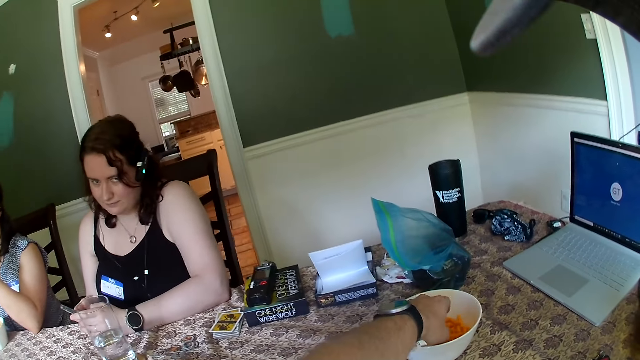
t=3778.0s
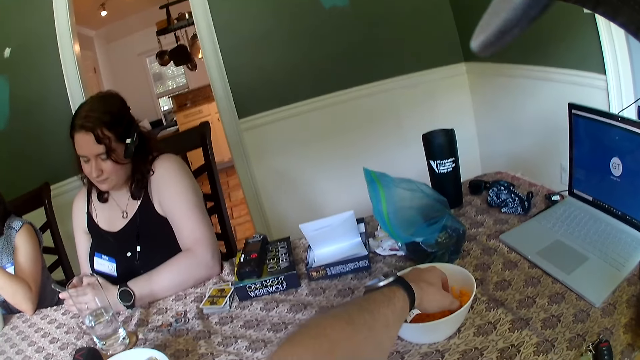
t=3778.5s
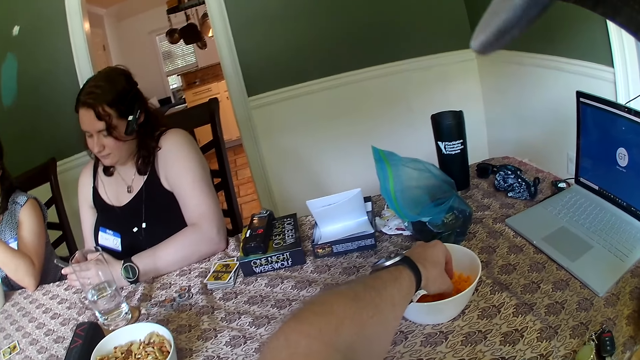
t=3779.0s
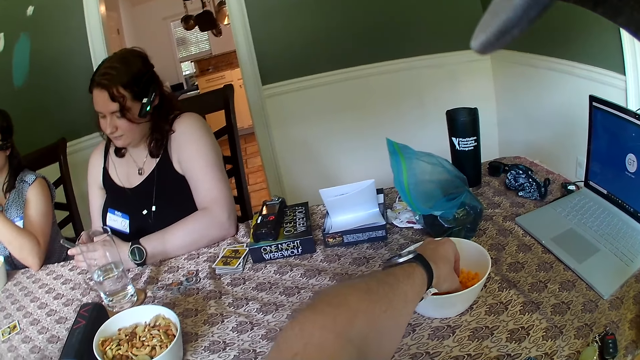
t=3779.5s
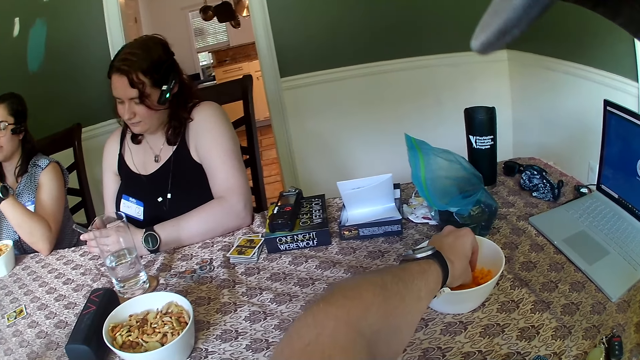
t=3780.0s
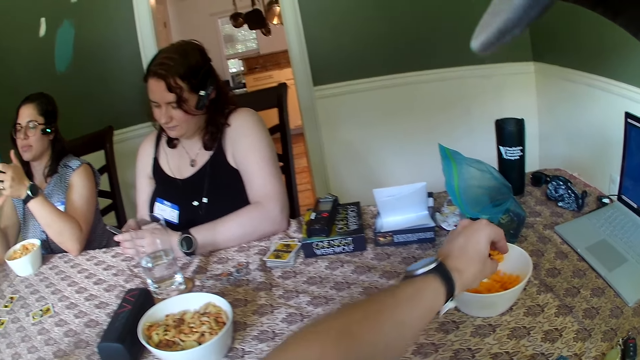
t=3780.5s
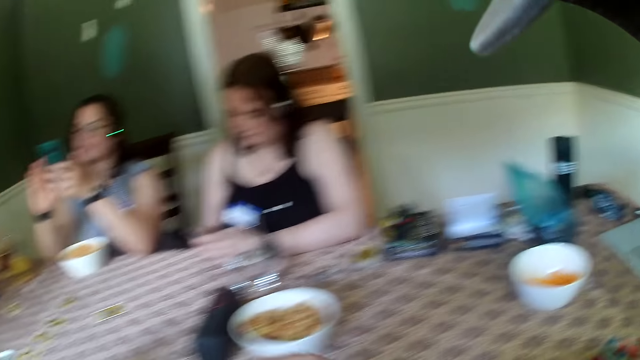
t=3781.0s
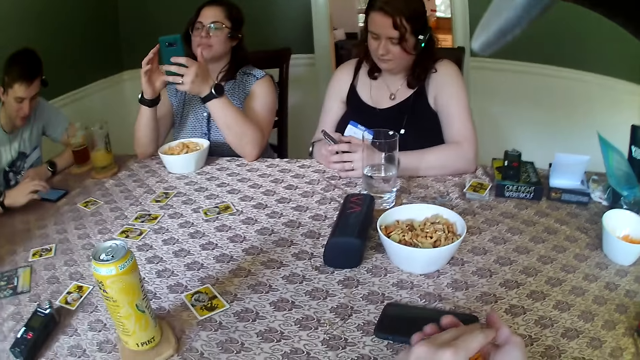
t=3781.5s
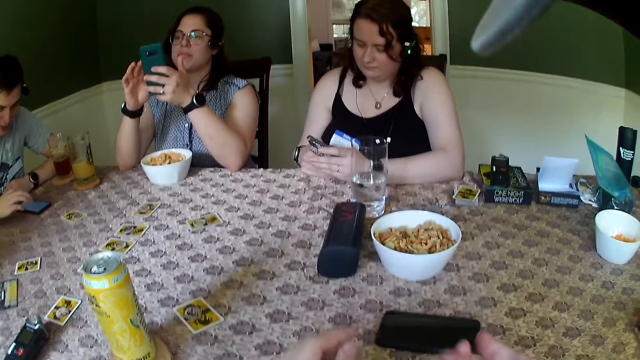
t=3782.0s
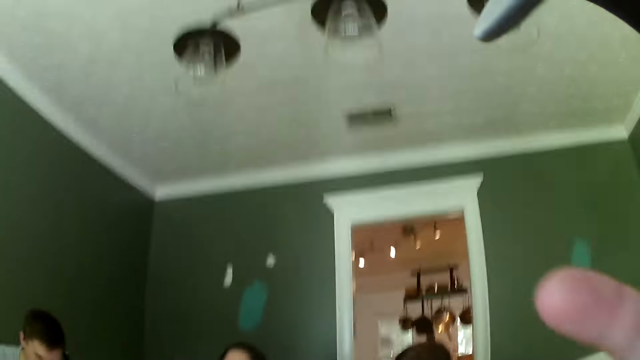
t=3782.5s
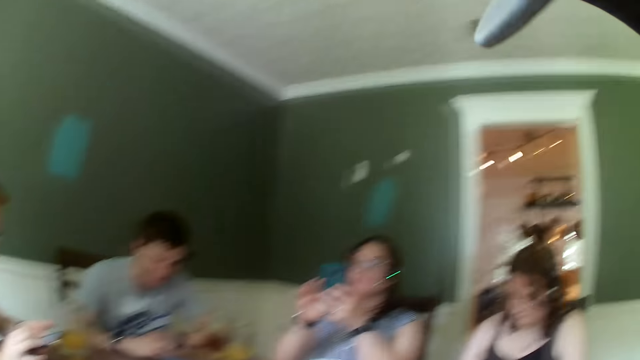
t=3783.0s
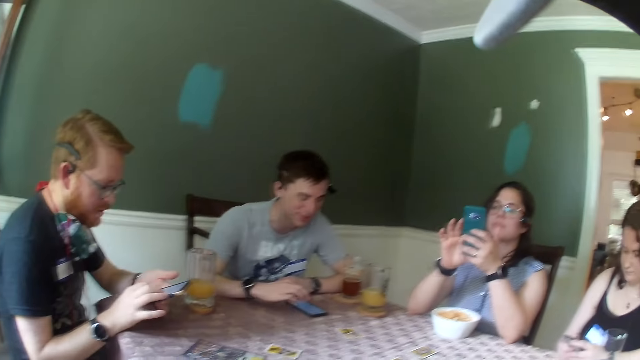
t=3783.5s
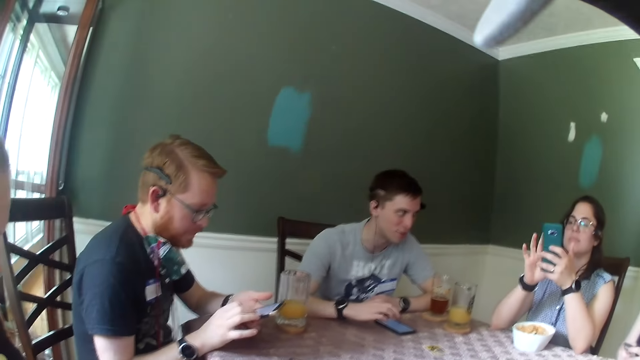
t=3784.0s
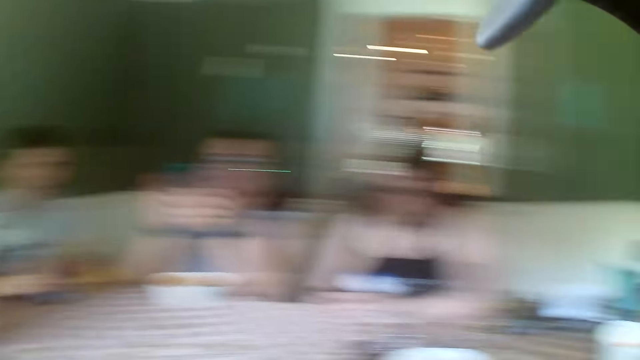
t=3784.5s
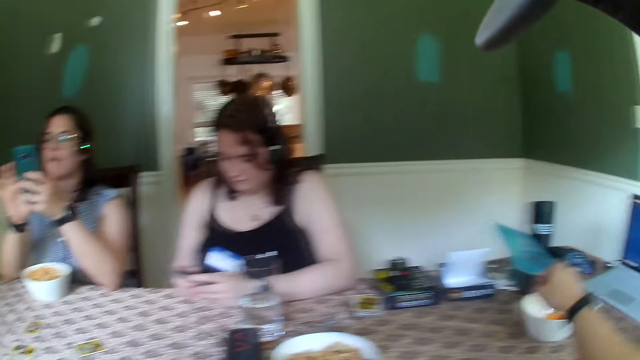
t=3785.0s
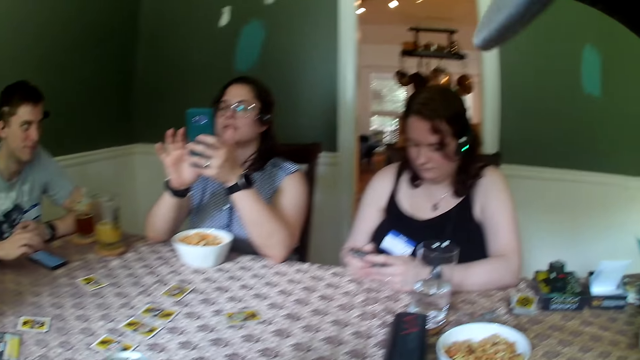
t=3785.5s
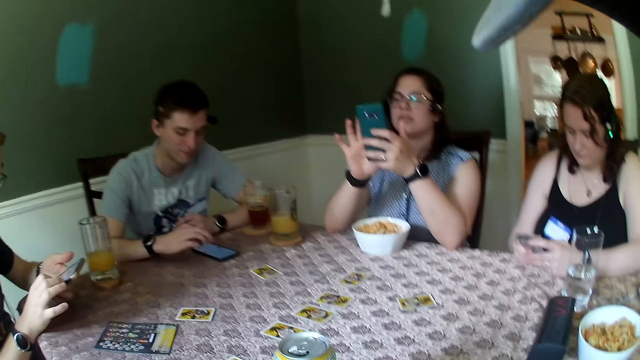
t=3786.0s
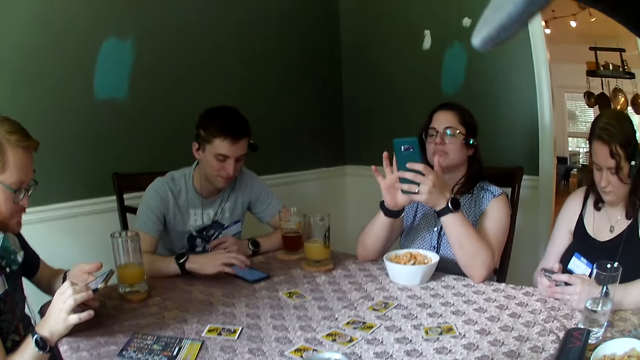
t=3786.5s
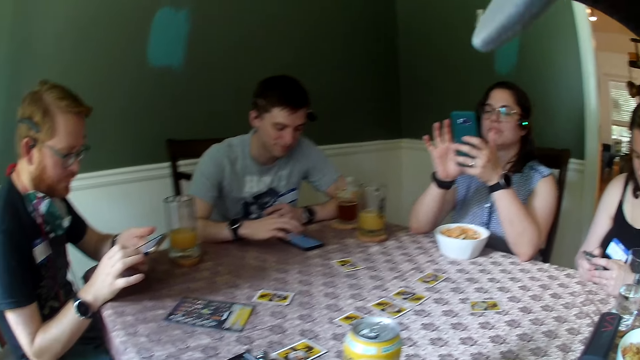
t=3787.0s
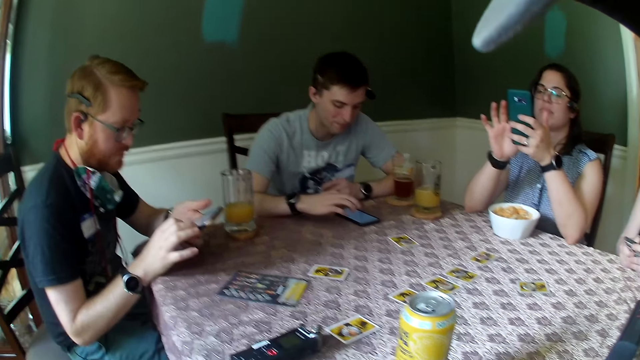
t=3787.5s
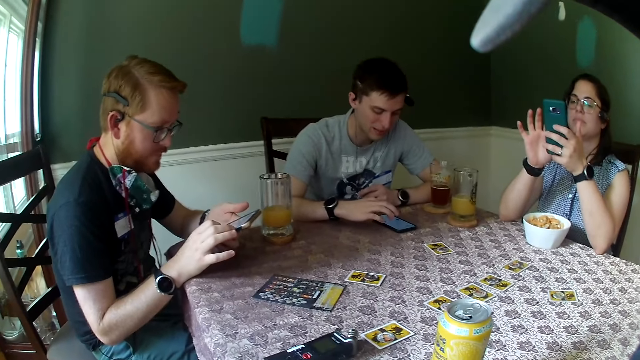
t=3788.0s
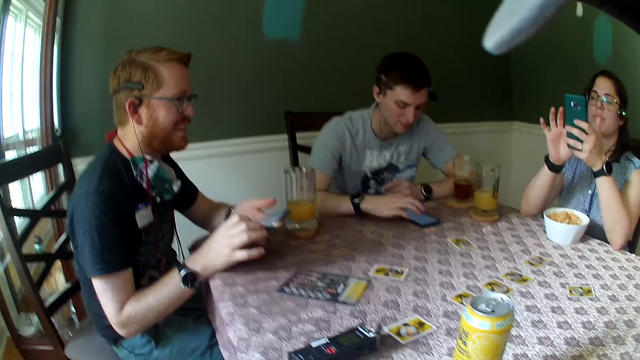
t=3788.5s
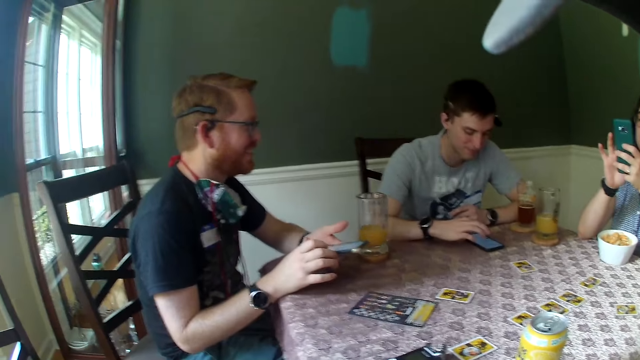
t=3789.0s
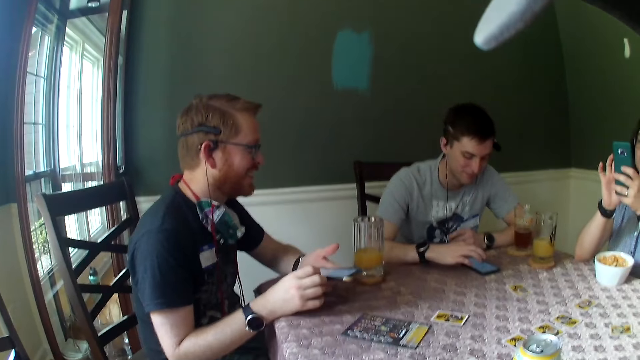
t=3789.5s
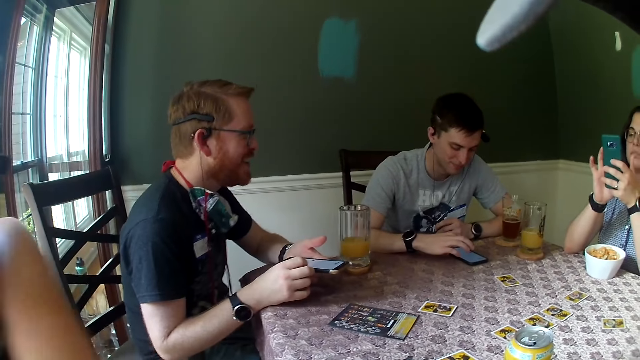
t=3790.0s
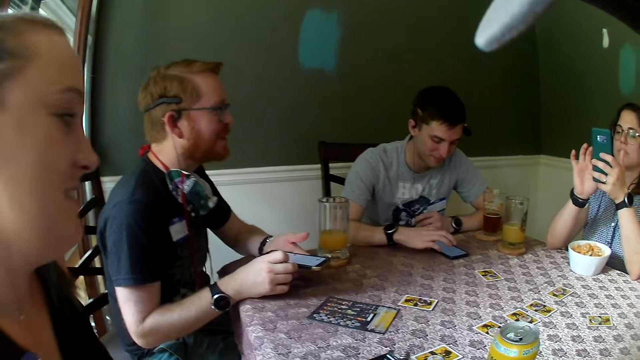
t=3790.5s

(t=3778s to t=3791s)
The camera wearer picks a chip from a bowl of chips on the table with his left hand. A woman operates a phone with both hands. Another woman operates a phone with both hands. A man operates a phone with both hands. The other woman operates a phone with both hands. The man operates a phone with both hands. Another man operates a phone on the table.

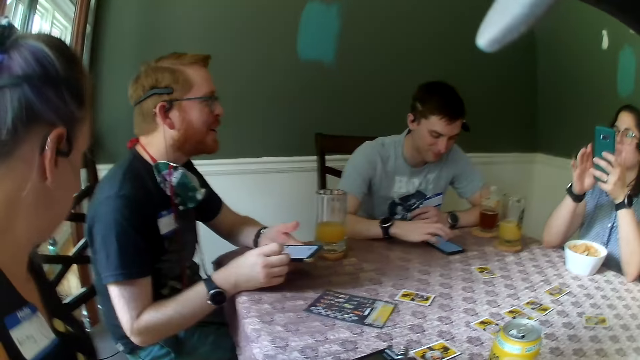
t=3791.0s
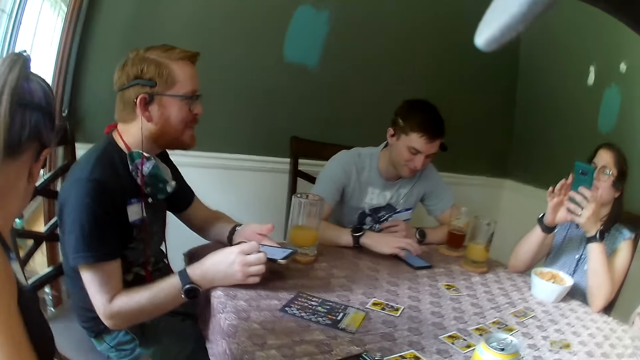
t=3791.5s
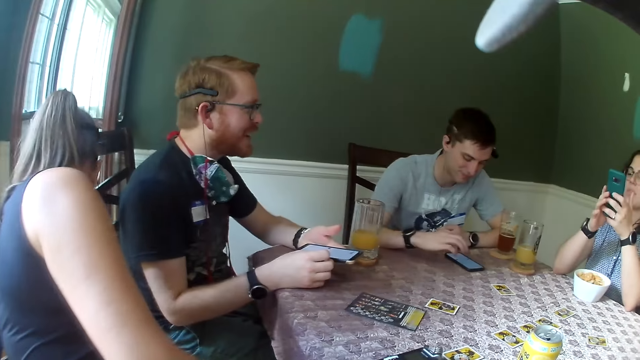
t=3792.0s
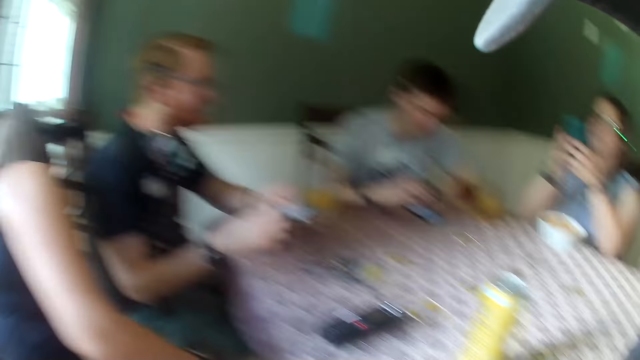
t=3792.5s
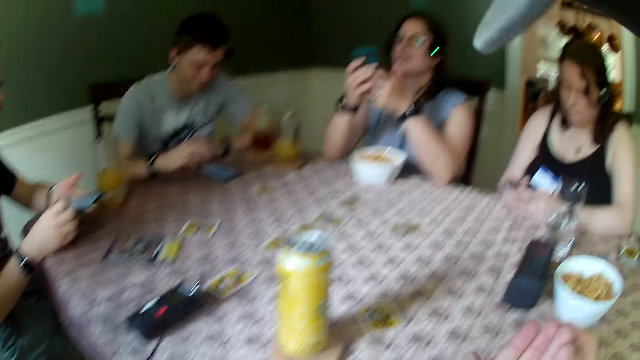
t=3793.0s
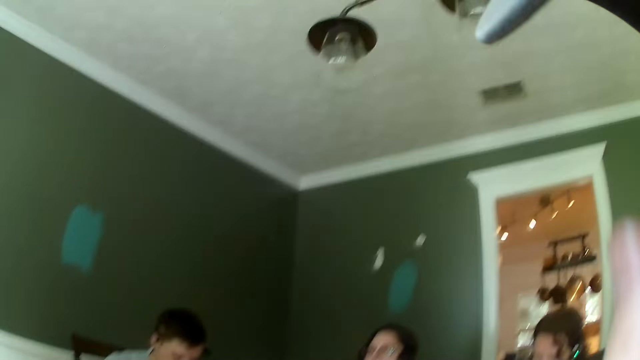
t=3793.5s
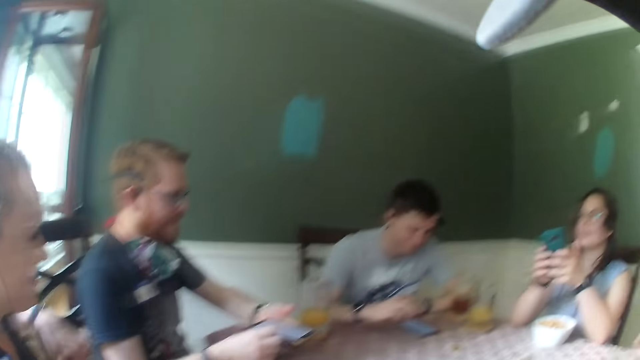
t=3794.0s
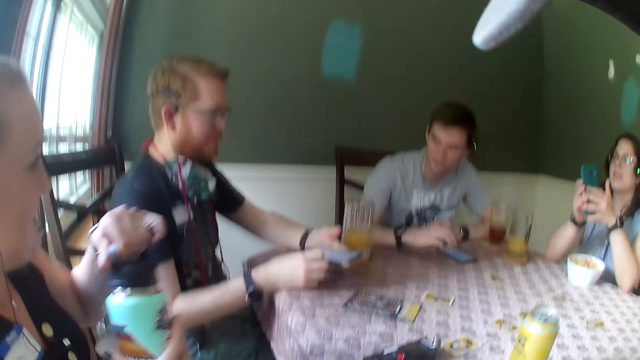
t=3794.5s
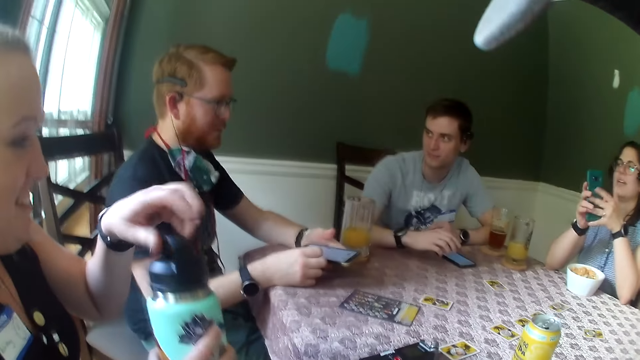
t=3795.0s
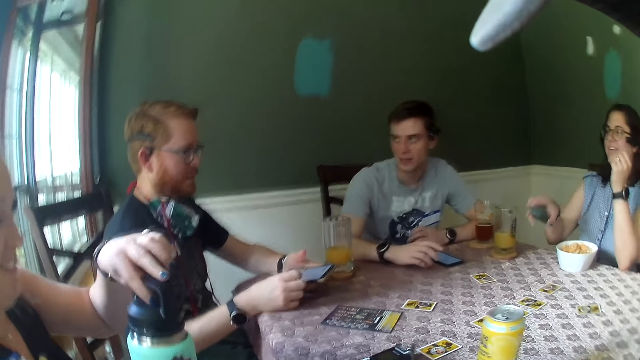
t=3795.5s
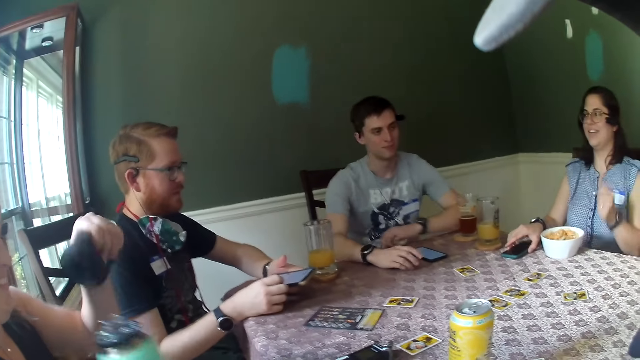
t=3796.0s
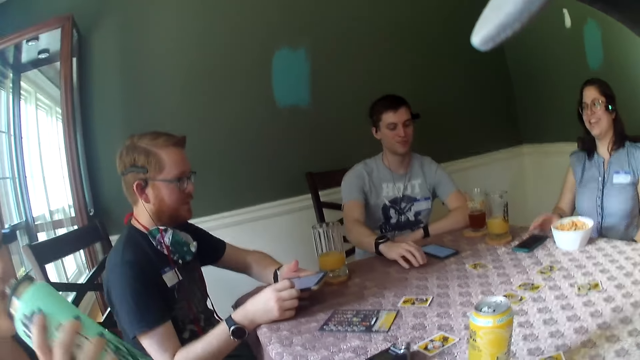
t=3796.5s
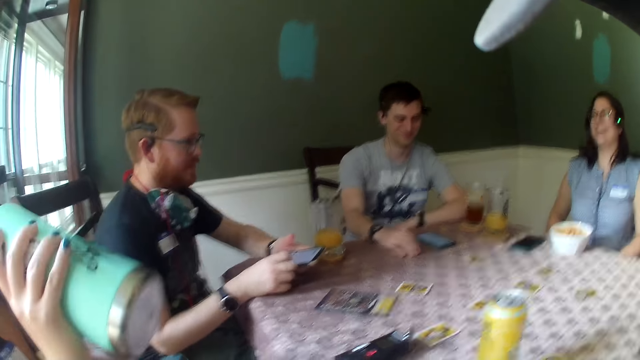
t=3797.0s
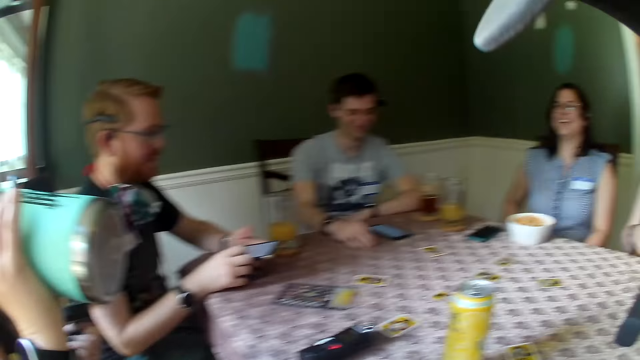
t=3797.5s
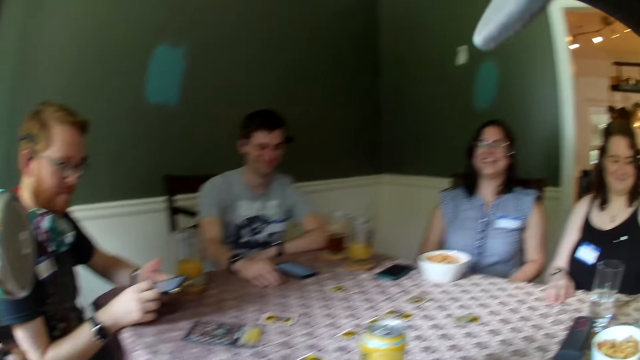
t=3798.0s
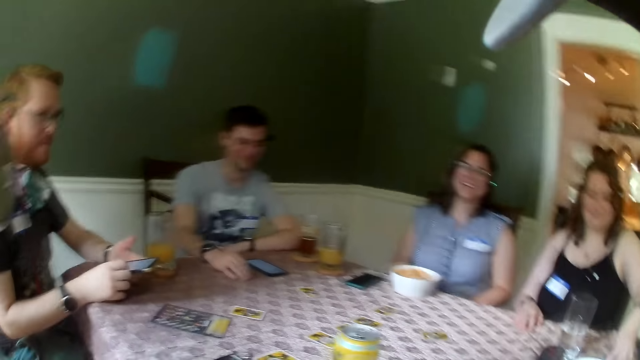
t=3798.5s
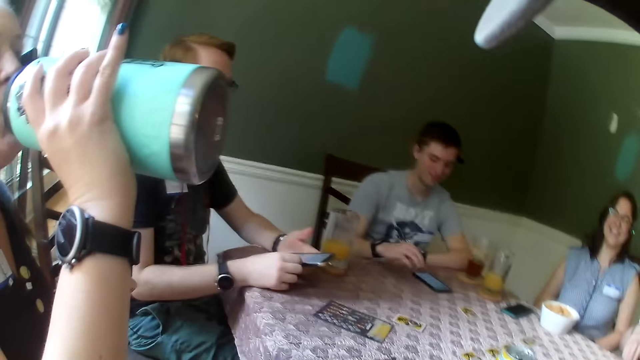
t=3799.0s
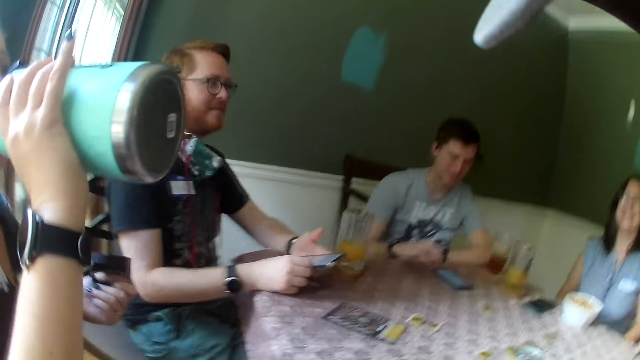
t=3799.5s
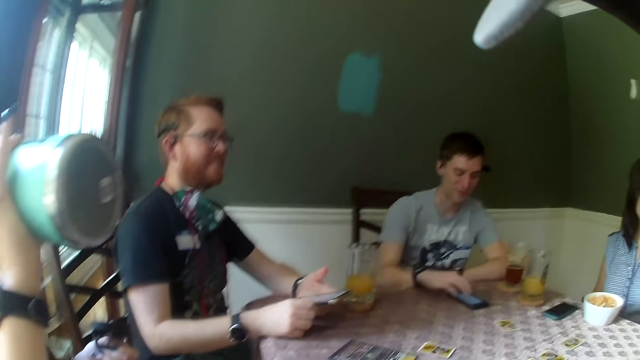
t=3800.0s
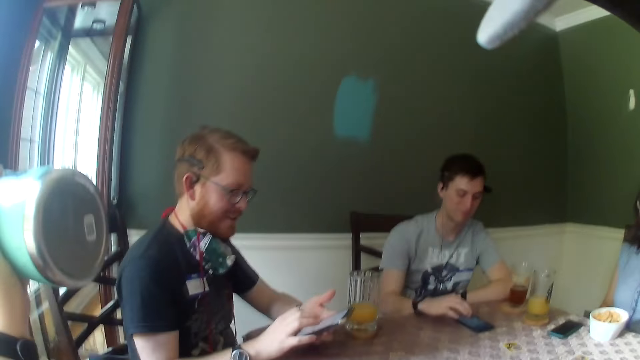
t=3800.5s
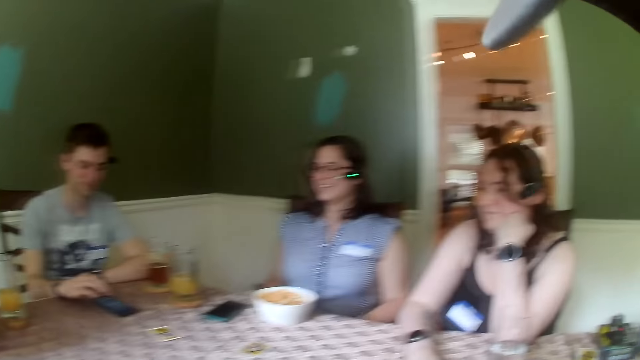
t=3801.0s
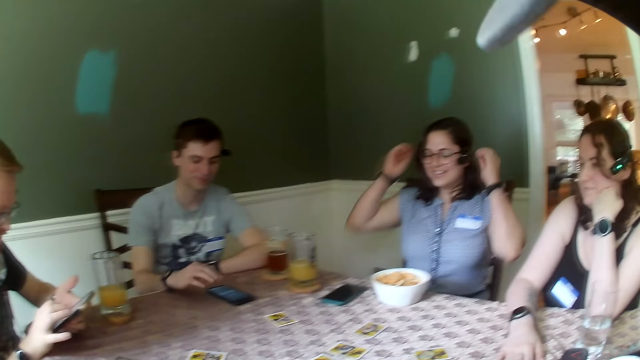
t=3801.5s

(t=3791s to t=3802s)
A woman bends her body aside. Another woman holds a bottle of water in both hands. The first woman opens a bottle. Another woman places a phone on the table with her right hand. The second woman drinks from the bottle with her right hand. A man uses his phone. Another woman places a phone on the table with her left hand. Another man uses his phone.
